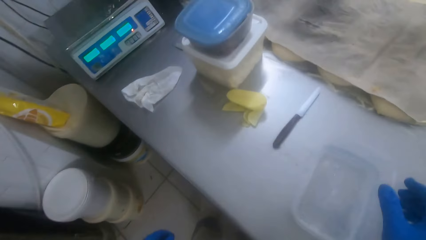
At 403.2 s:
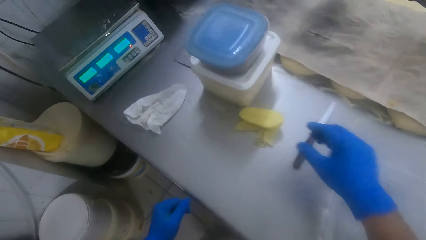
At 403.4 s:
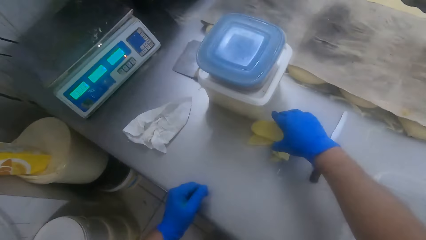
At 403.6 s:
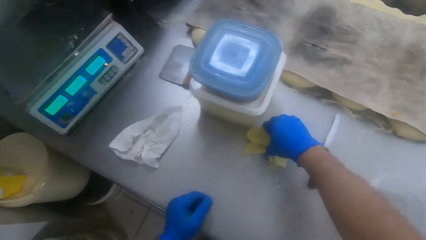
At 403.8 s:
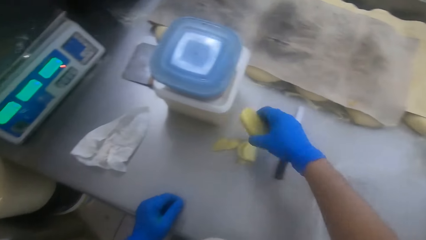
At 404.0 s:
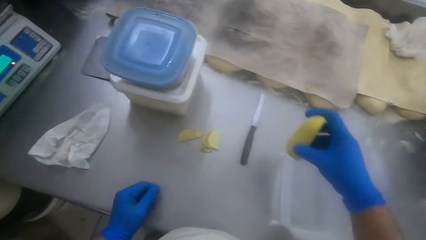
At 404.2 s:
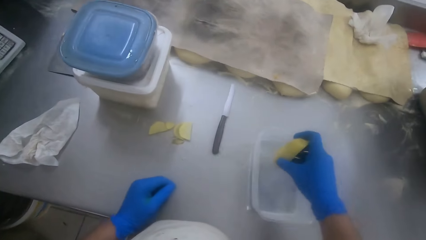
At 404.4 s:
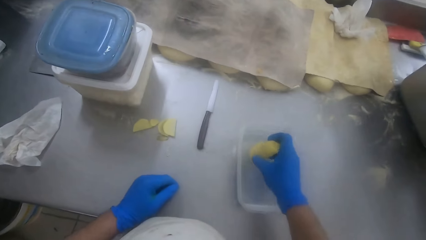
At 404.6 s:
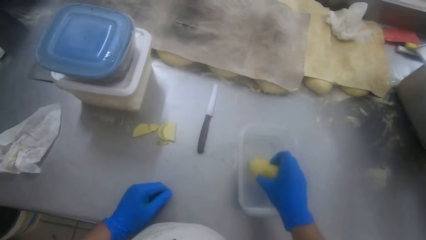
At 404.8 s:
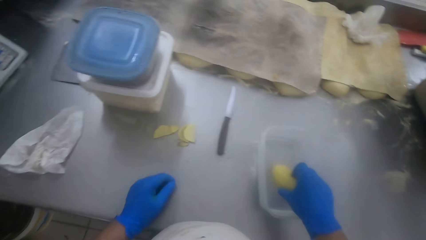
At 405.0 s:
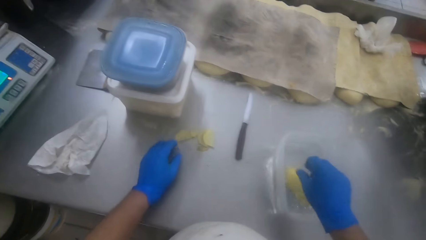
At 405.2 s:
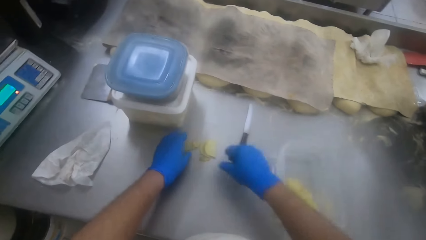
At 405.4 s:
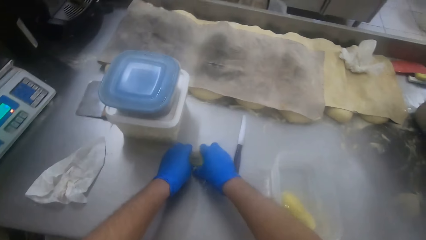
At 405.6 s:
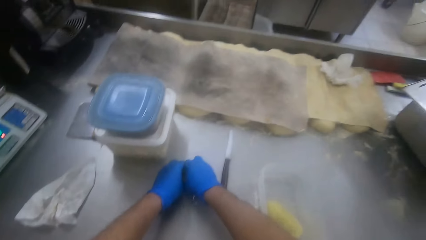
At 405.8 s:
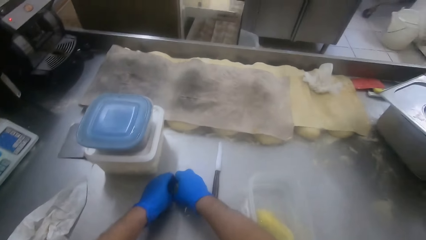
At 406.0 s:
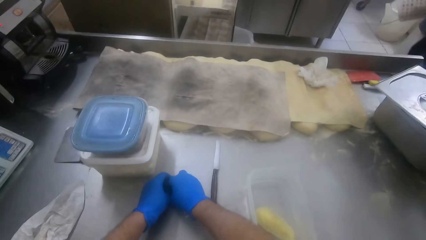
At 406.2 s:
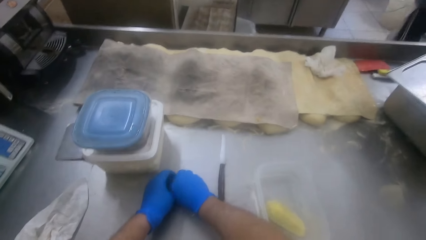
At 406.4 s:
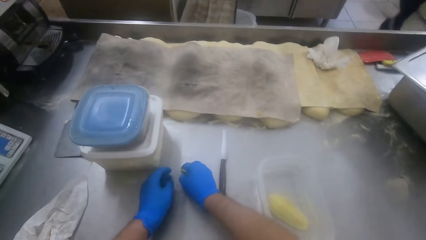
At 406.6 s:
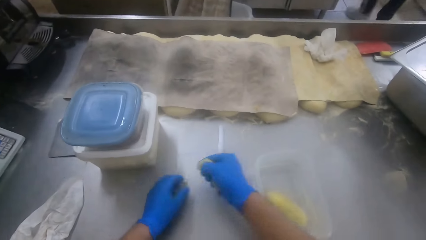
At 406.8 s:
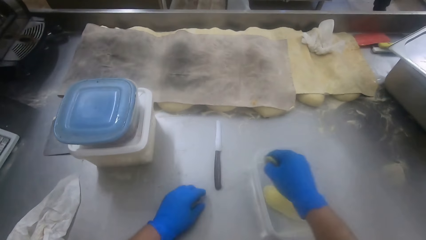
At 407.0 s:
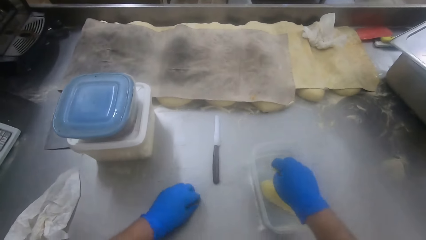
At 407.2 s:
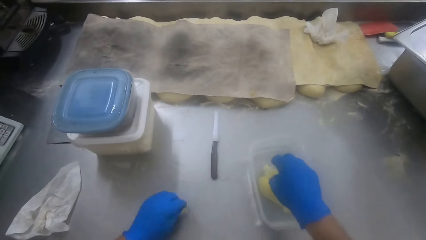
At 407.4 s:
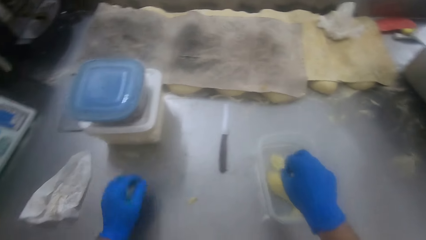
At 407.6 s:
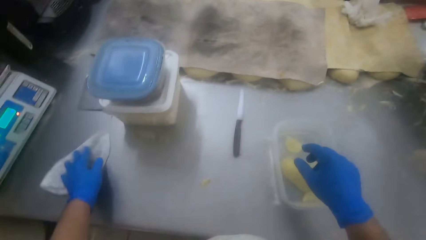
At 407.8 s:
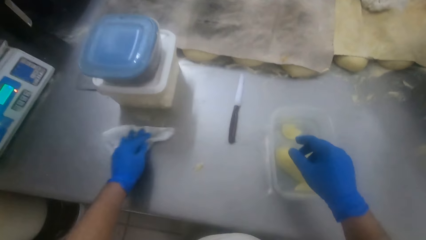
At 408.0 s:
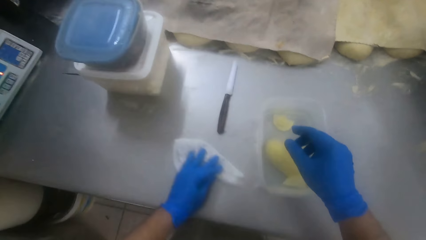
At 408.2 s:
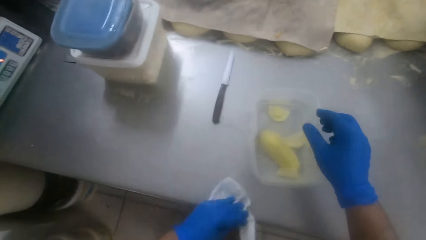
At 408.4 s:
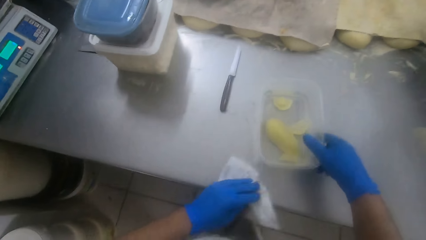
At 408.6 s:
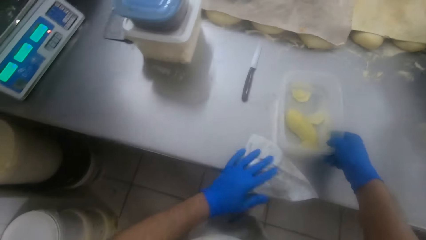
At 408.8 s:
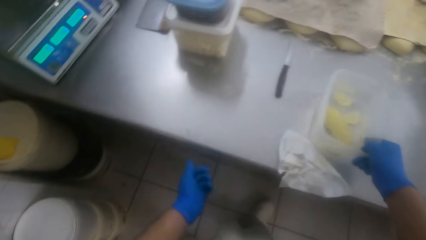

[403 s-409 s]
The camera wearer drops the plastic bowl on the slab. He picks Irish potatoes from the slab with his right hand. He drops the Irish potatoes in the plastic bowl. He picks the small particles of Irish potatoes from the slab with his two hands. He drops the small particles of Irish potatoes into the plastic bowl. He picks up a piece of cloth and wipes the table.

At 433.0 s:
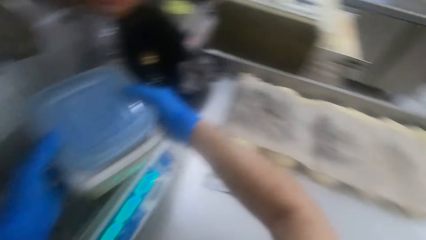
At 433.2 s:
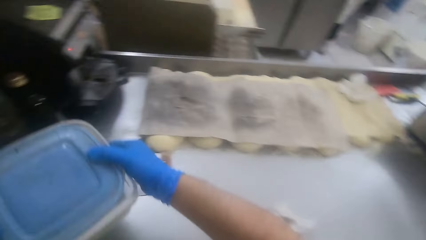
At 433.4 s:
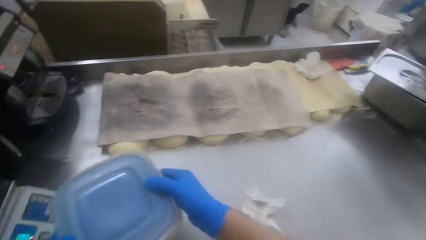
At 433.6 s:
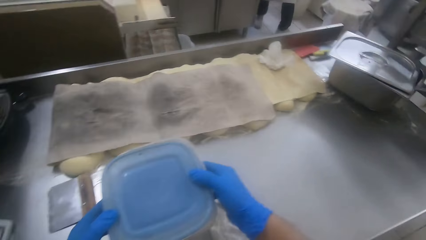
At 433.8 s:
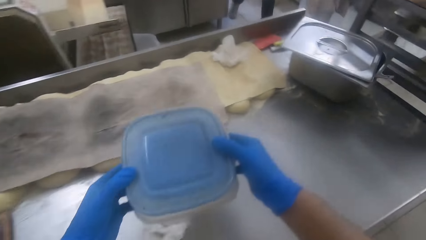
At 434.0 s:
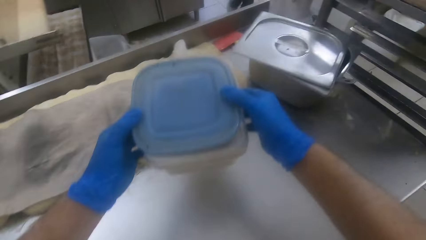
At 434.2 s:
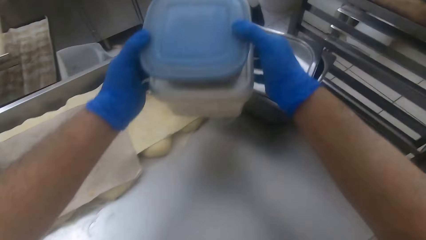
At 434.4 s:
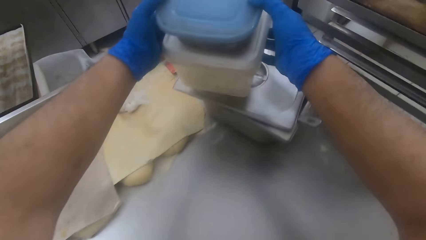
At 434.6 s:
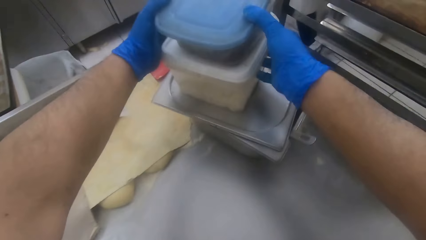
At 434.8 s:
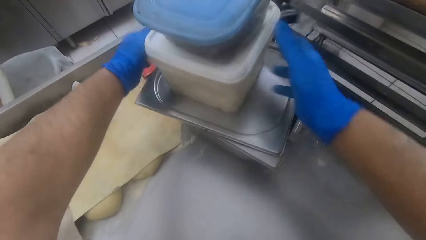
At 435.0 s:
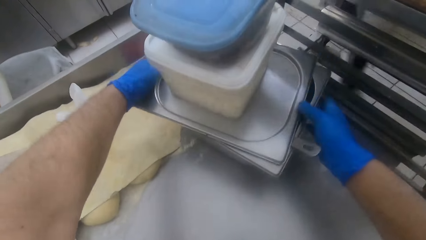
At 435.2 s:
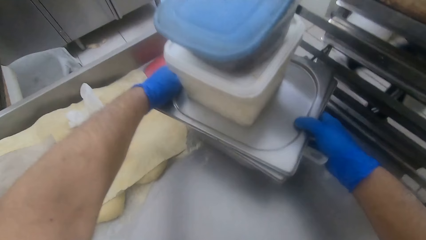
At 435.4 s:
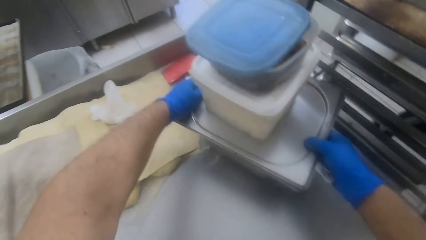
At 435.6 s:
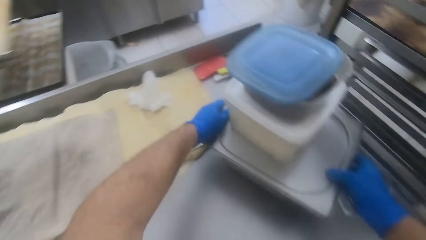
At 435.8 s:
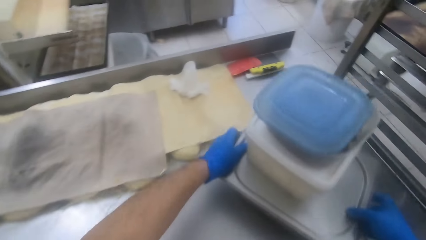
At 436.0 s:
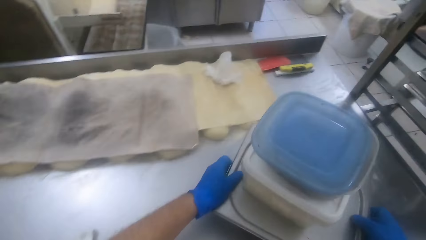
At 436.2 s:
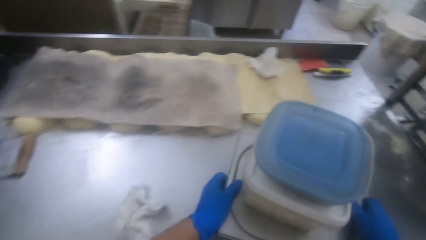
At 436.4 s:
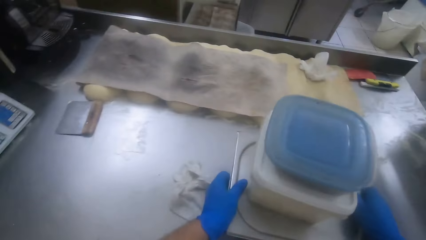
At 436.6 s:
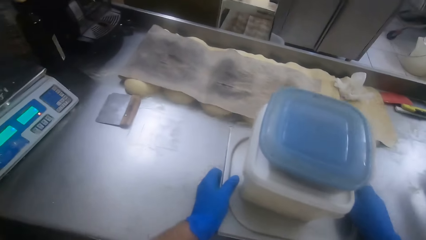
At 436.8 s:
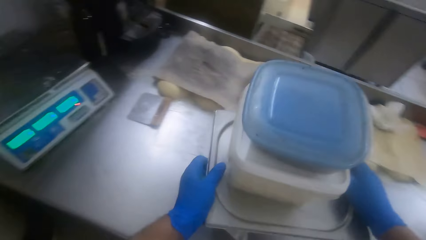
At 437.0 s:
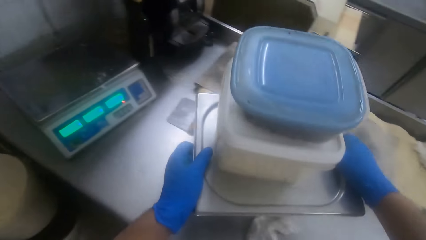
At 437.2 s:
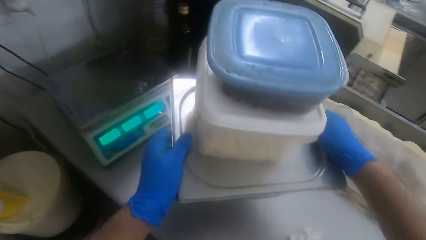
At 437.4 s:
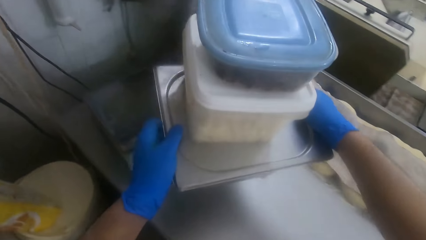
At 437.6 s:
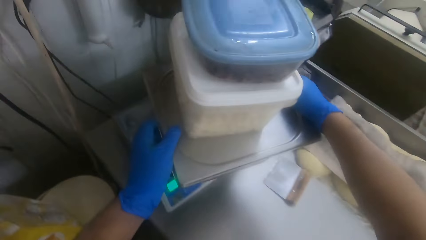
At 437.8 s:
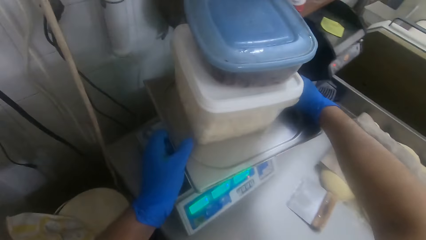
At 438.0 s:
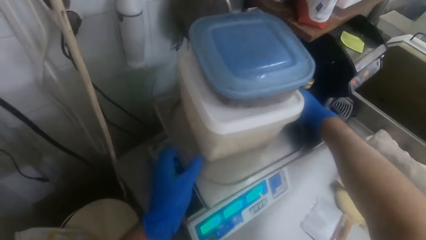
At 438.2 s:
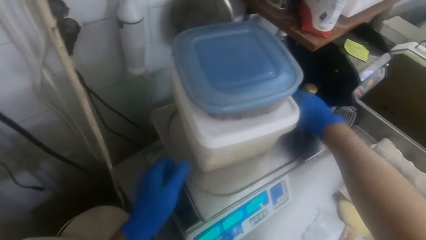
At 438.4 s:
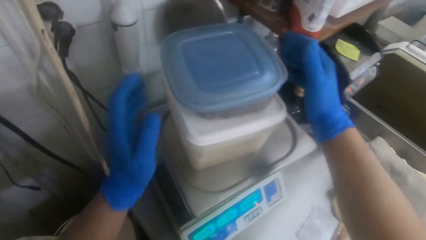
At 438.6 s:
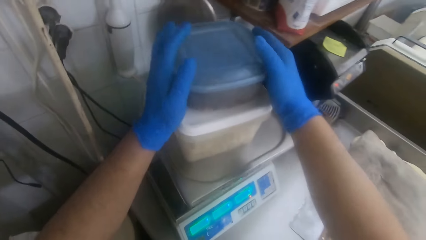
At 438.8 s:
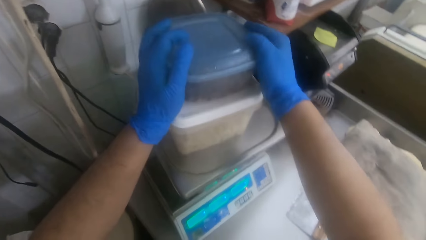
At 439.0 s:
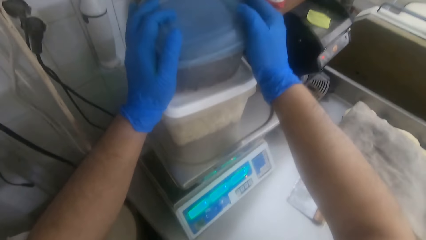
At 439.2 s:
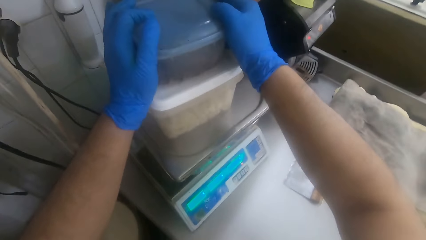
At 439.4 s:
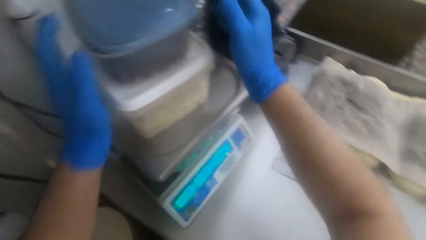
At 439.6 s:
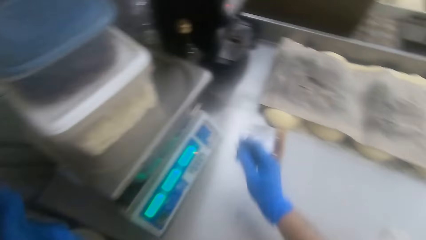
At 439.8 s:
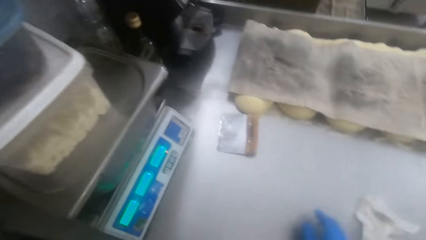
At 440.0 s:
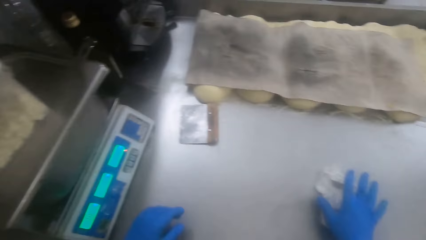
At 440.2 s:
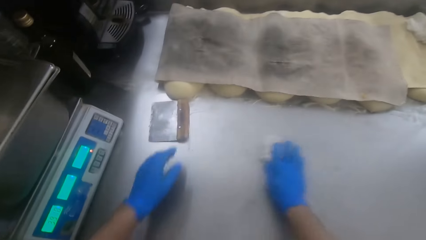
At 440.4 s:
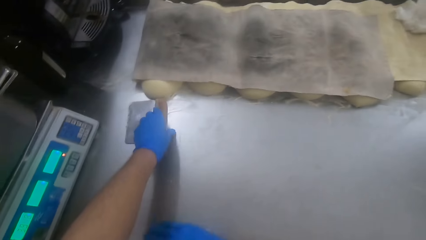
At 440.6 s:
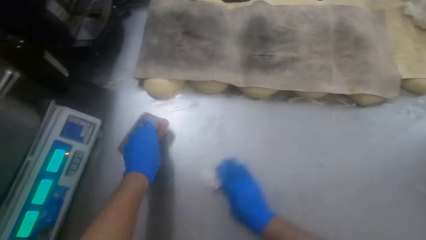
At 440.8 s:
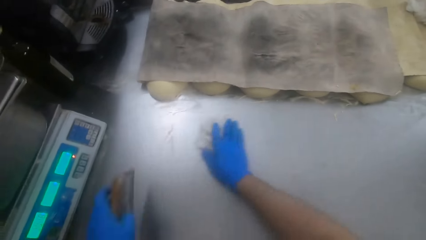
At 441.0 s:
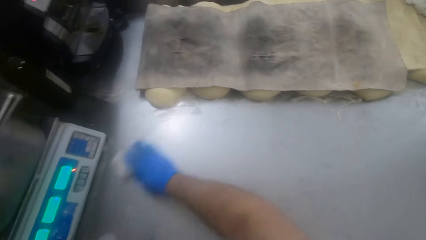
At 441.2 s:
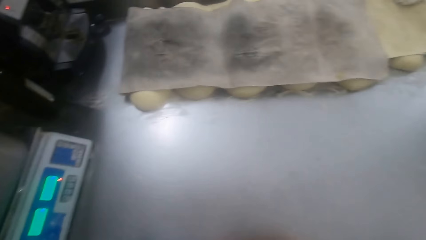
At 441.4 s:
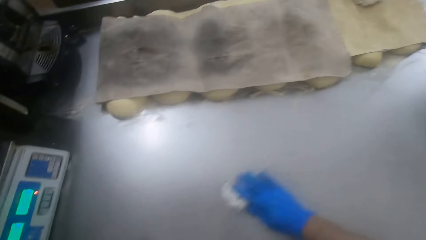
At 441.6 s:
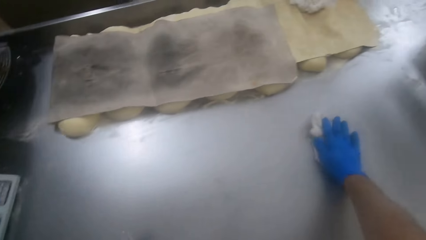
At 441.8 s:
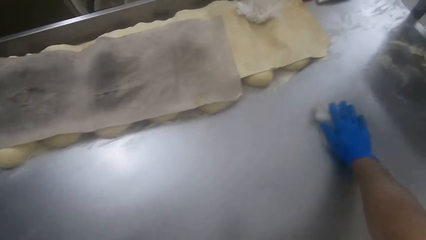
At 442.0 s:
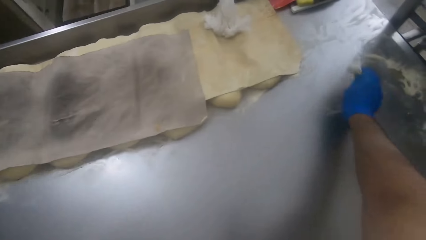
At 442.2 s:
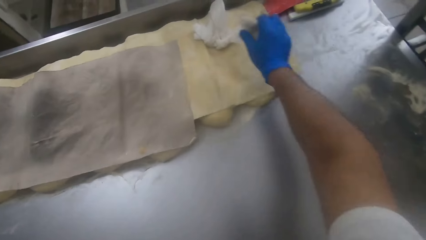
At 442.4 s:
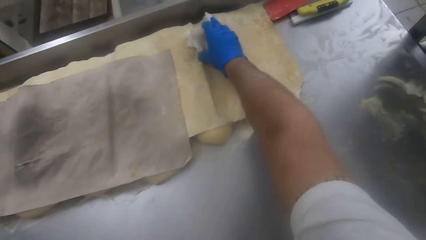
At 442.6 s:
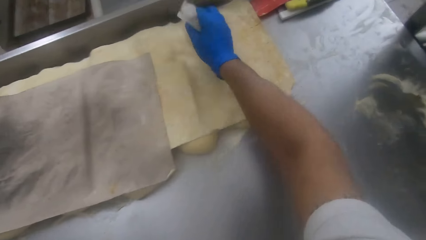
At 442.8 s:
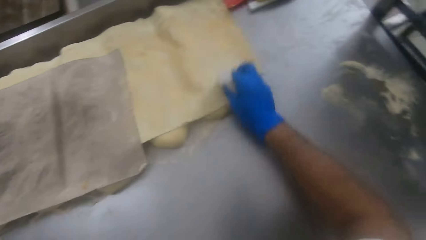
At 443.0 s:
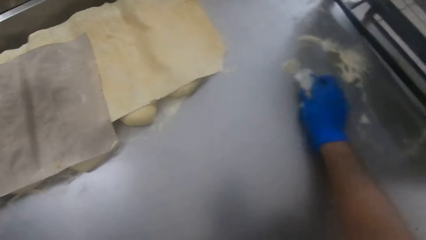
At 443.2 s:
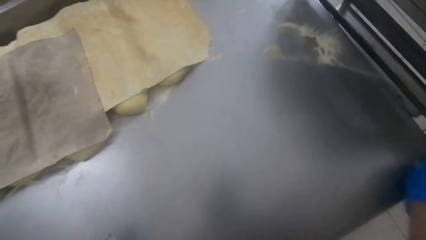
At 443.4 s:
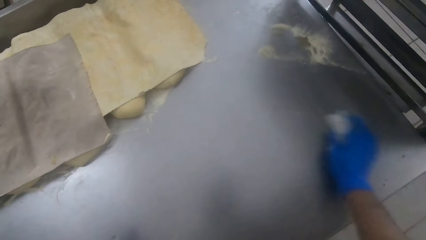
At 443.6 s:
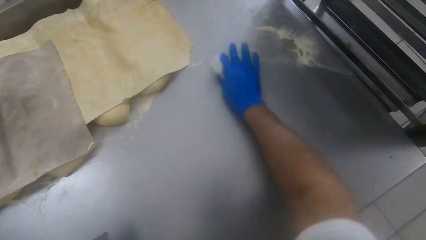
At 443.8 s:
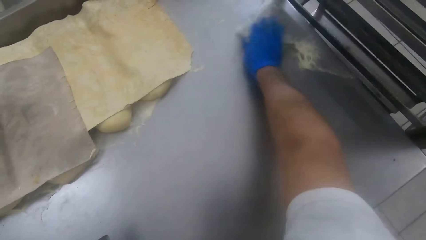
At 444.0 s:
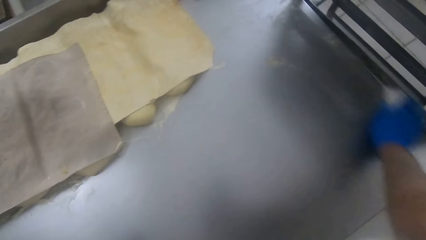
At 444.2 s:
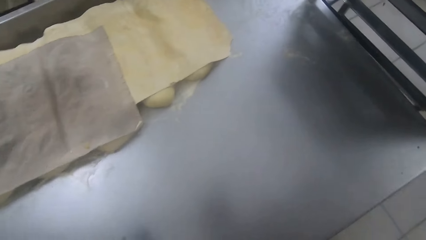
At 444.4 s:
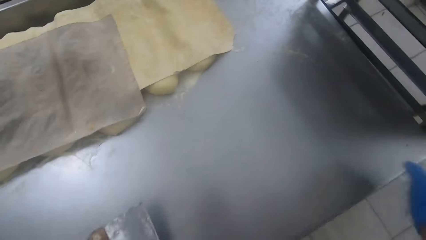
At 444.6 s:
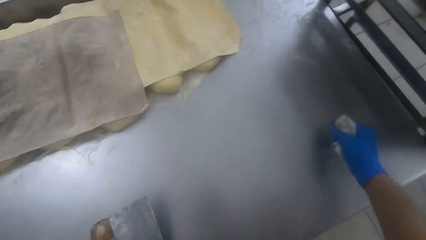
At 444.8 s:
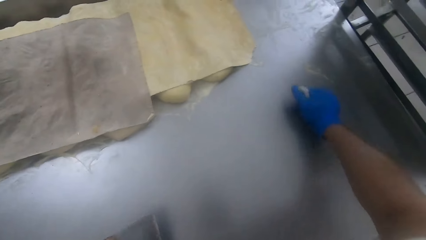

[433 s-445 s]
The camera wearer drops the containers on a scale on the slab. He carries the containers from the scale on the slab. He drops the containers on a stainless plate on the slab. He adjusts the containers and the stainless plate on the slab. He drops the containers and the stainless plate on the scale. He adjusts the cover of the plastic container. He cleans the slab with the tissue in his hands. He removes a scraper from the slab with his left hand. He cleans the slab with the tissue in his hands. He picks a tissue from the dough on the slab with his right hand. He cleans the slab with the tissue in his hands.
